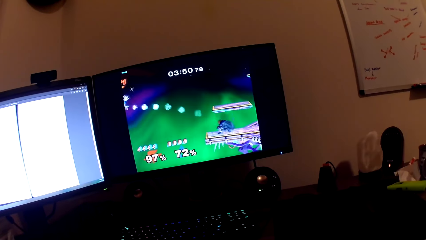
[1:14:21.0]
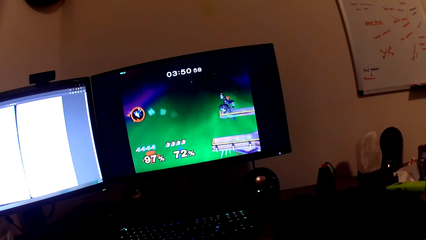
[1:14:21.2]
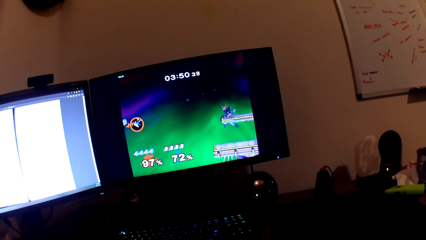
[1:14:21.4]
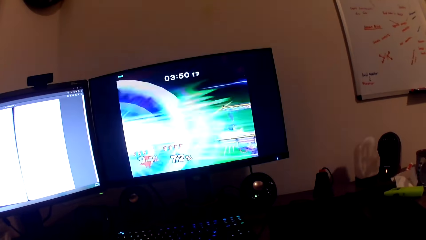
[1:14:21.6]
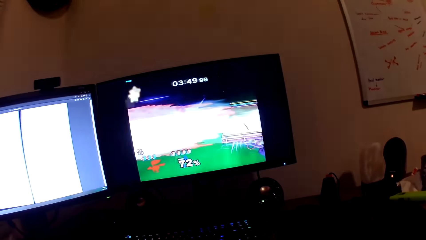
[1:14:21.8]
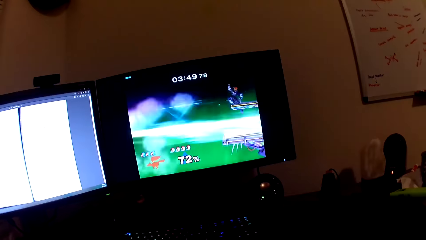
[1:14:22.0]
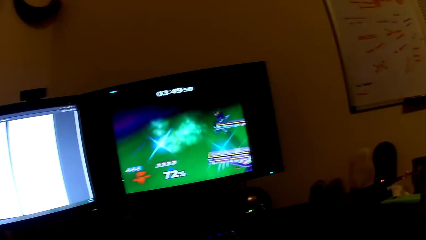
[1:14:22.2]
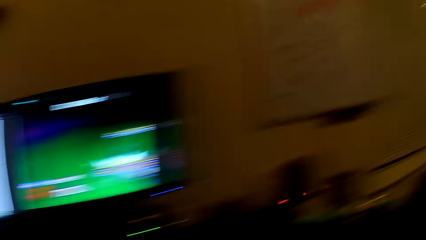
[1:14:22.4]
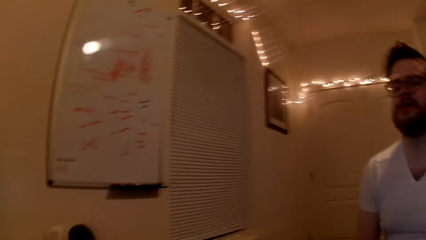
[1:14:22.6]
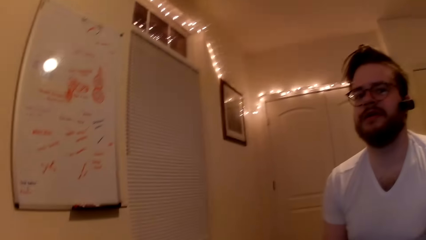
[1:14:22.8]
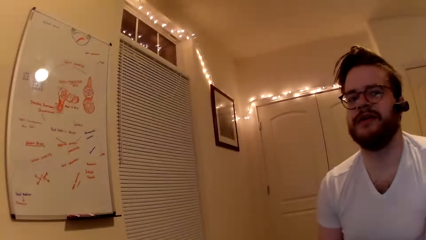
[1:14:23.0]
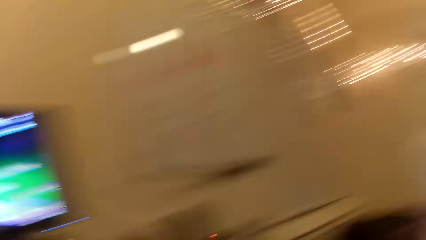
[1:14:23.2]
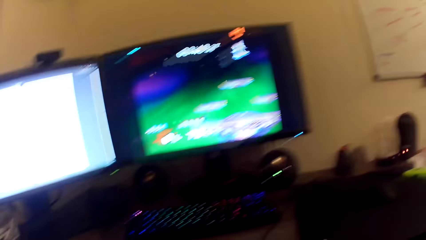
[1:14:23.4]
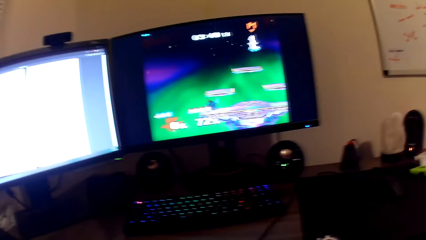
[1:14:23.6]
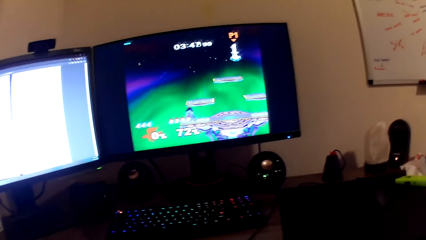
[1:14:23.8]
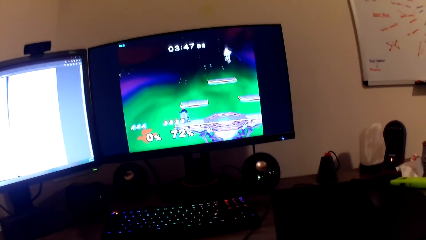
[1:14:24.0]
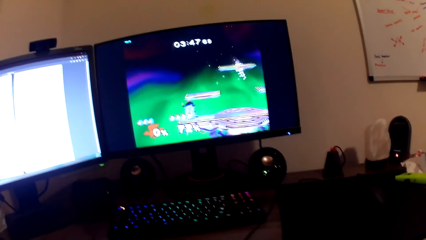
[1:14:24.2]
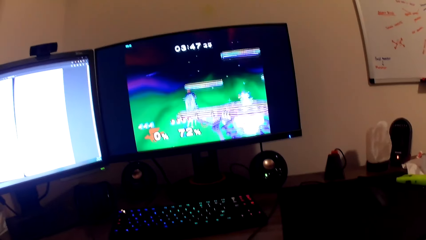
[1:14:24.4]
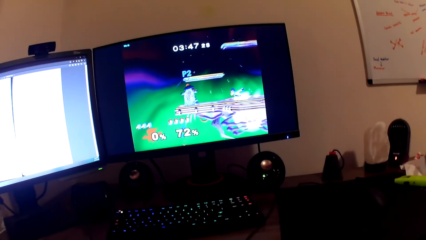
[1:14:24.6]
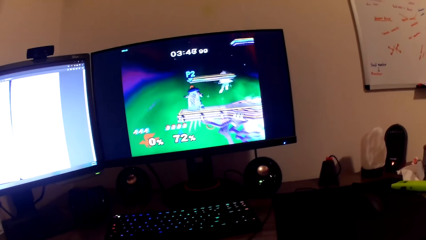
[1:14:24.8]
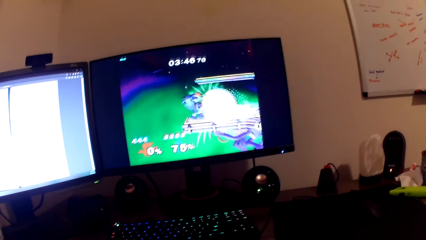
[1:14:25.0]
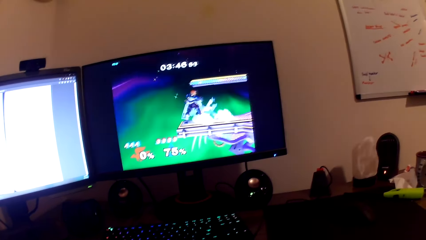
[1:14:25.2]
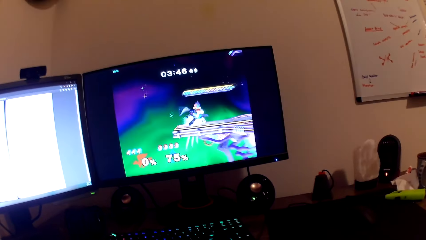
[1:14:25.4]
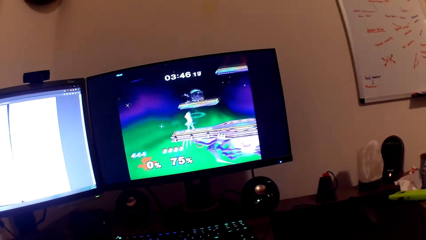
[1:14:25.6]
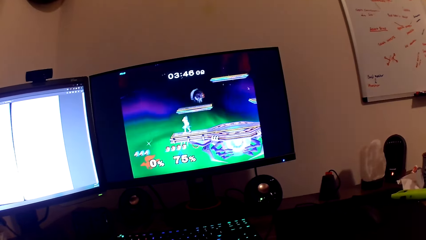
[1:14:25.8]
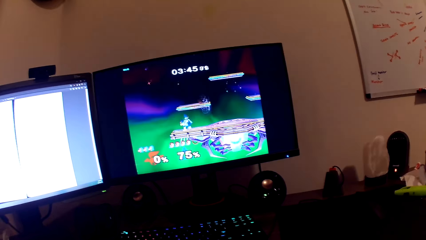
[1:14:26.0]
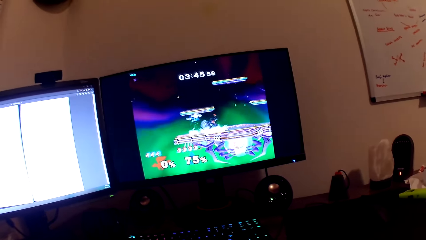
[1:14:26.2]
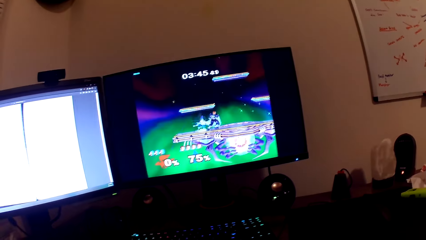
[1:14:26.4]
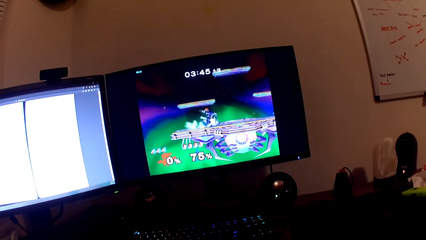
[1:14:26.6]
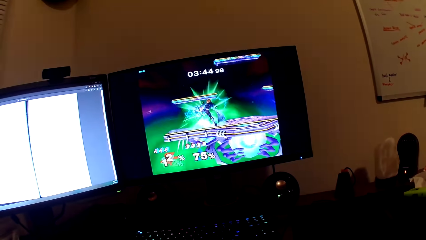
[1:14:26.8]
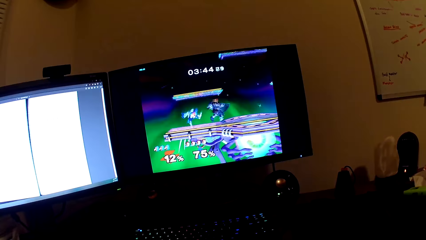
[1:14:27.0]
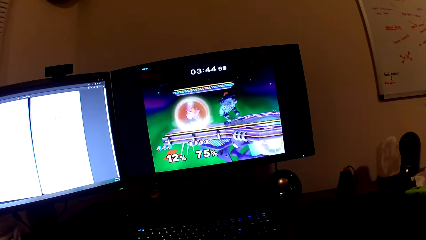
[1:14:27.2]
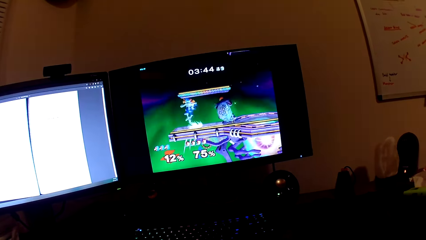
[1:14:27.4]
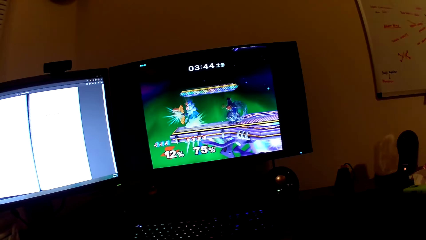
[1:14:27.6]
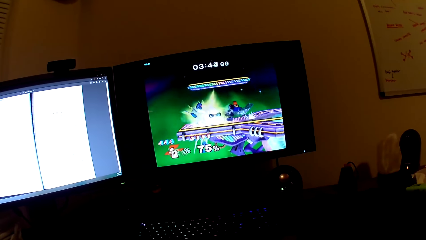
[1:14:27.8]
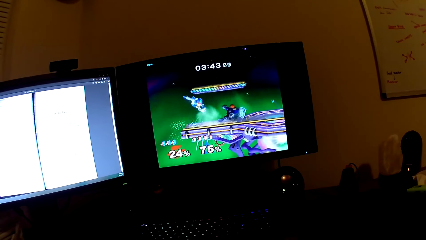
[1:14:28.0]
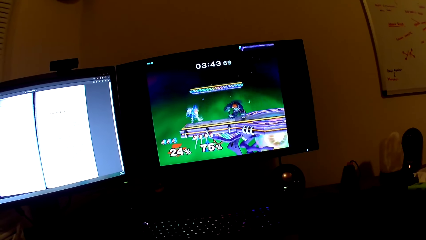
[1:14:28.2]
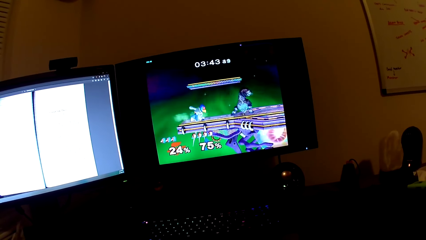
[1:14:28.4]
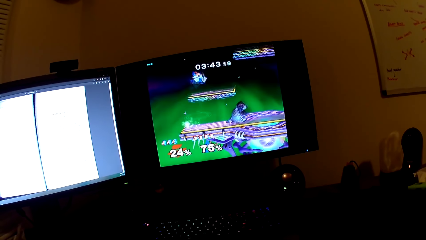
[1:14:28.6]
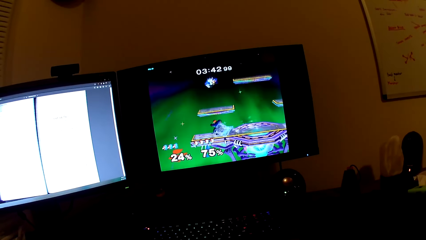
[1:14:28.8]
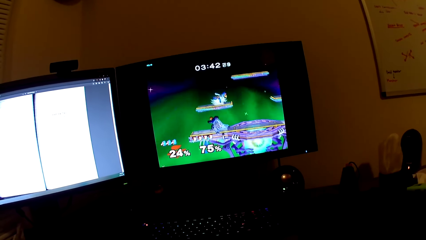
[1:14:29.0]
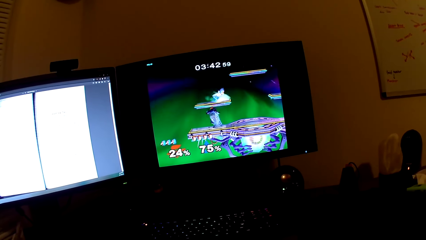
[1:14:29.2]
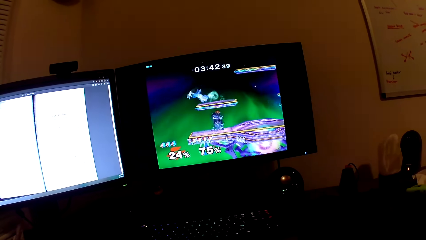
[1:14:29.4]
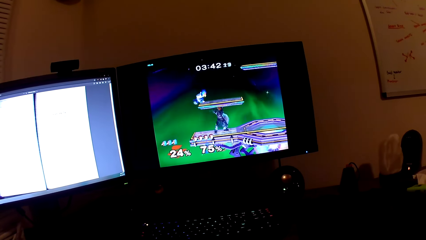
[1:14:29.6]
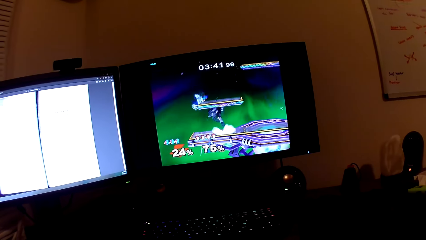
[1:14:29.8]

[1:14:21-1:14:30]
The camera wearer looks at a man. They play a game in the screen with a PlayStation controller.

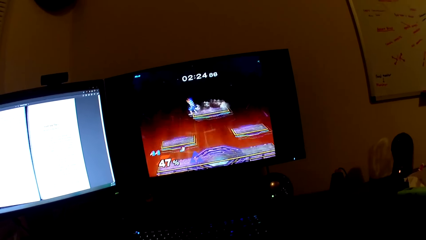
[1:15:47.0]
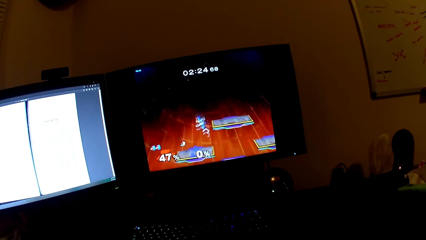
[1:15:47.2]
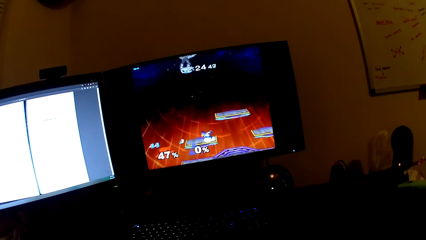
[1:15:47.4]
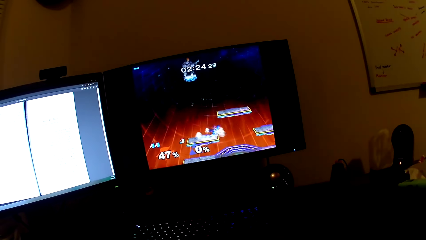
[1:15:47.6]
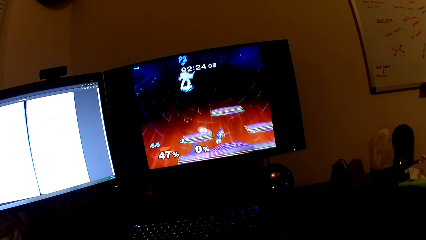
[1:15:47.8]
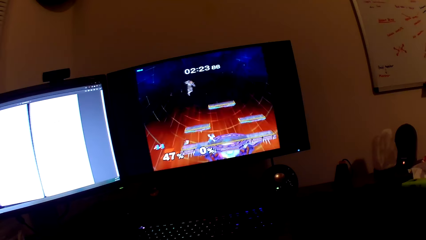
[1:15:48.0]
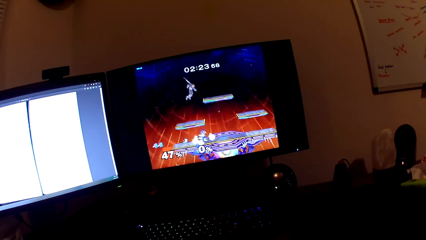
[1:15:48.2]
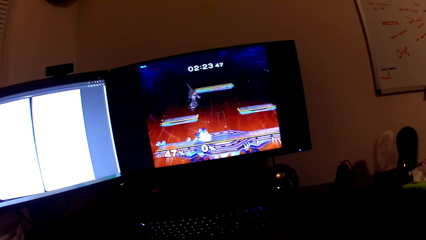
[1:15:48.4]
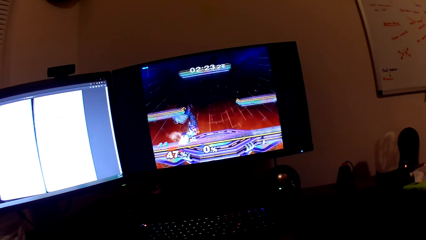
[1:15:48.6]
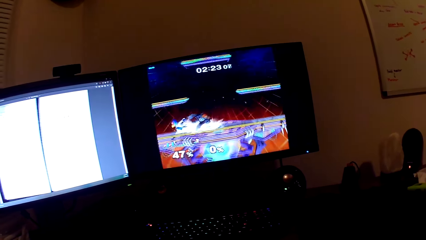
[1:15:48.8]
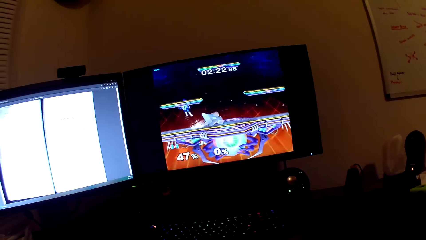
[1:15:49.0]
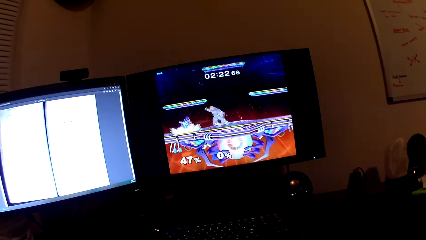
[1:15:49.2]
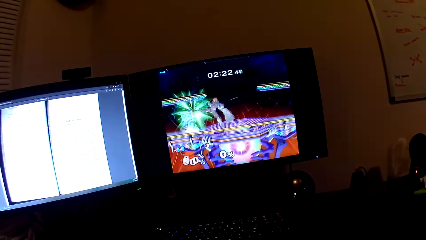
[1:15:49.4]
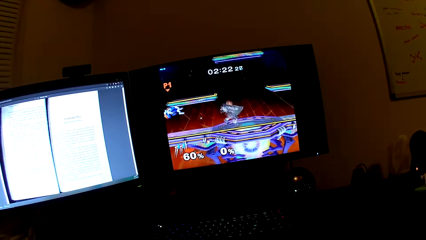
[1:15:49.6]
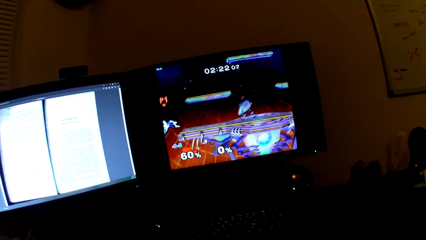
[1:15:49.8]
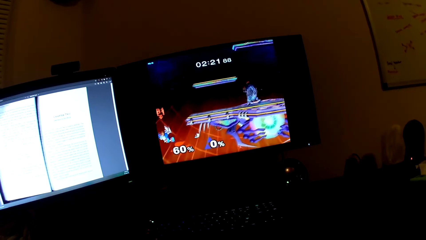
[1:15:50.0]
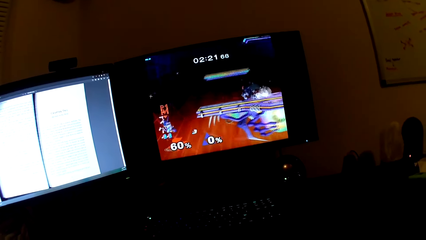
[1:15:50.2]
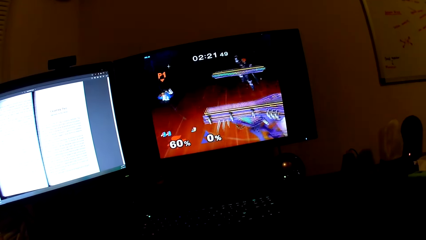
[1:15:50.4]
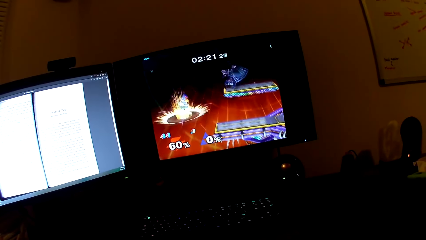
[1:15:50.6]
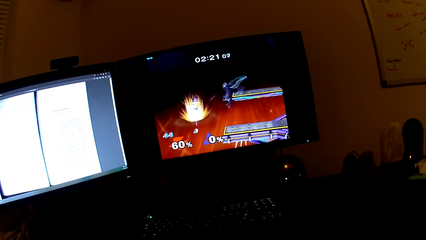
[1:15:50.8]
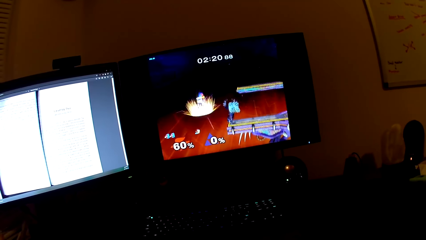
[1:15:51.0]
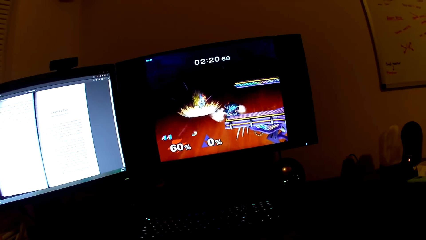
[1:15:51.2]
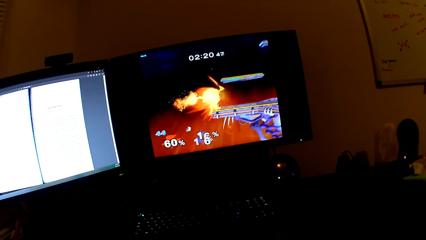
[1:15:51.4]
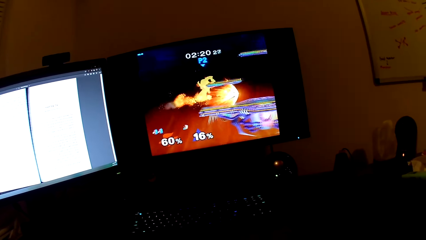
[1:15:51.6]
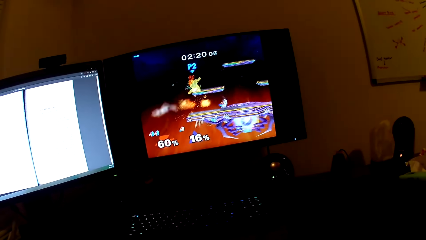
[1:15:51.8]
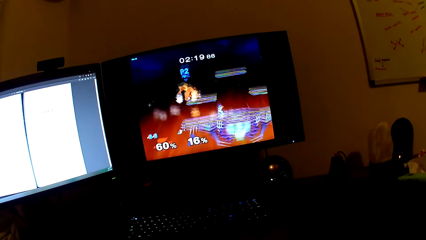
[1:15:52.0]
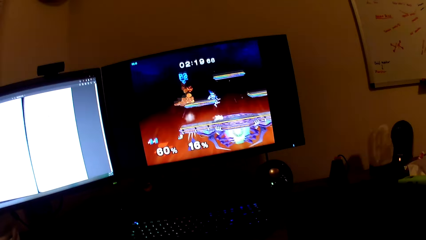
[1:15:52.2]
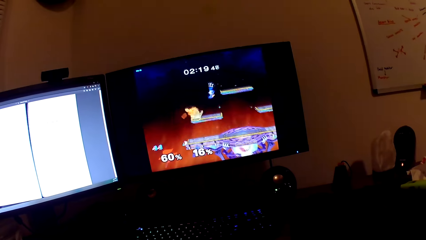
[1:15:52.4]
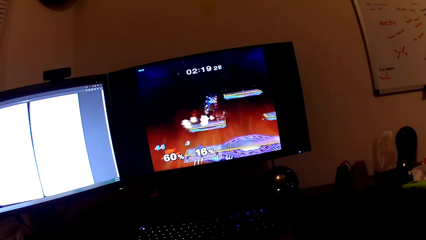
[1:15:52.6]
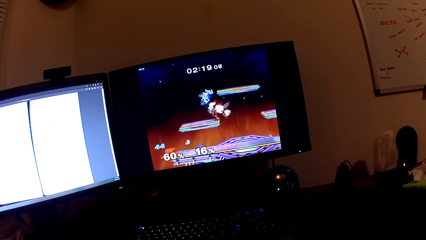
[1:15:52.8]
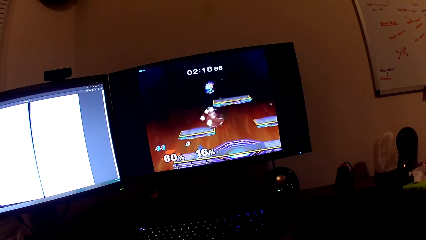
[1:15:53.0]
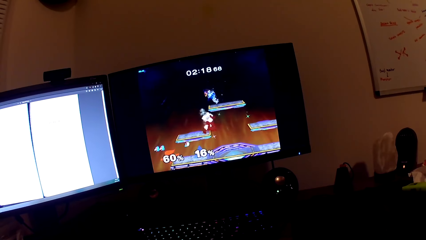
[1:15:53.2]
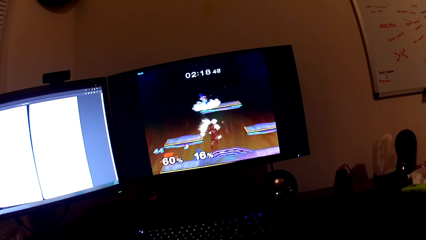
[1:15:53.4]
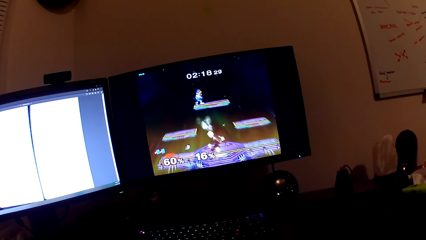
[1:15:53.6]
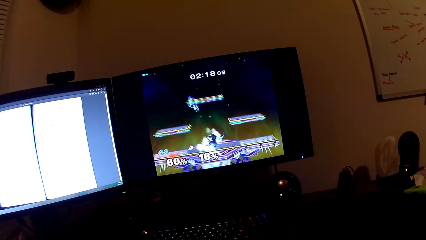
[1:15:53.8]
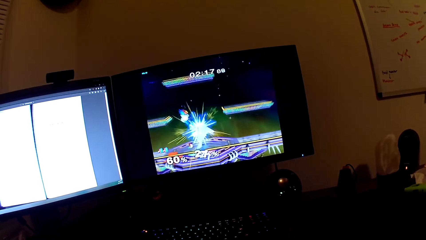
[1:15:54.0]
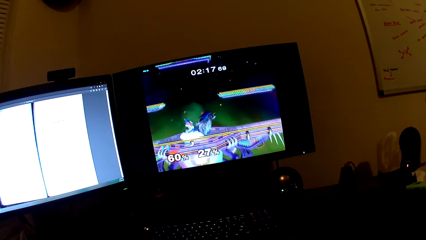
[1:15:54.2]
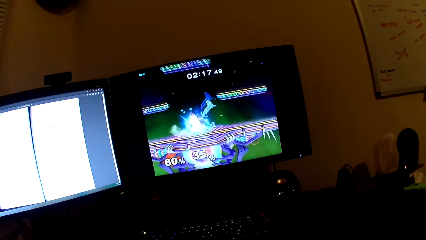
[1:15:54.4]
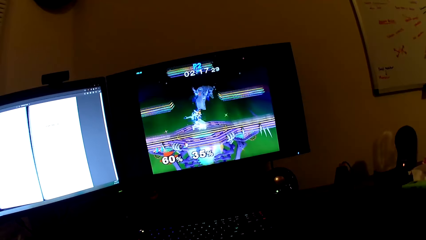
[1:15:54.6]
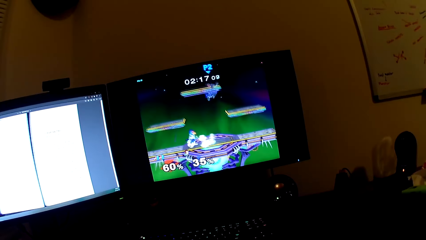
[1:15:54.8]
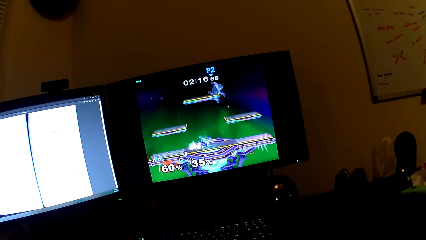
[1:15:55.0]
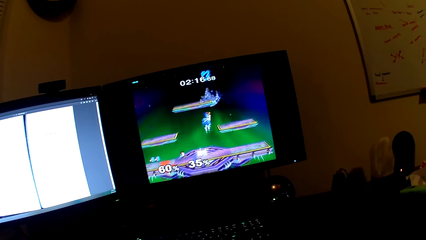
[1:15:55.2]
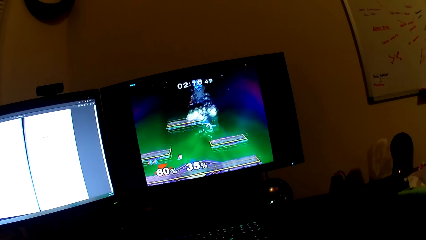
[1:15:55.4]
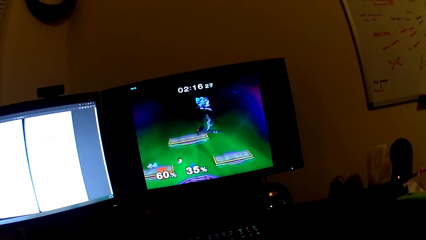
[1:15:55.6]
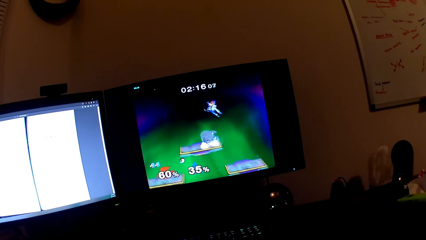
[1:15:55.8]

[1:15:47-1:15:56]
The camera wearer talks with a man. They play a game in the screen with a PlayStation controller.
